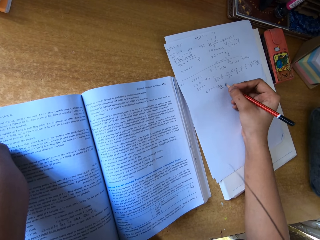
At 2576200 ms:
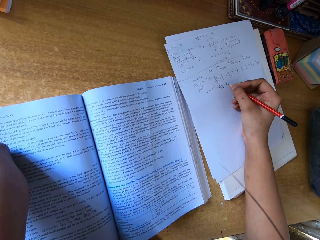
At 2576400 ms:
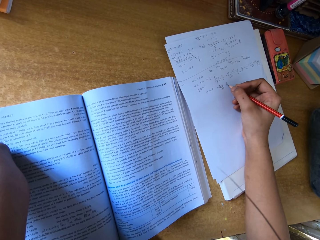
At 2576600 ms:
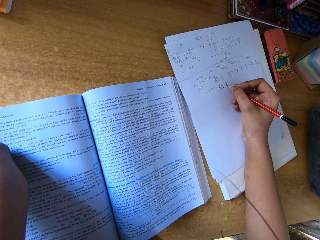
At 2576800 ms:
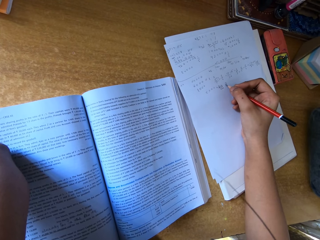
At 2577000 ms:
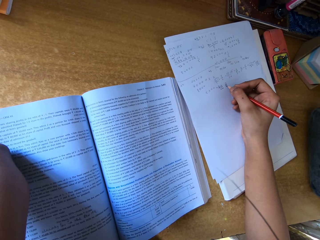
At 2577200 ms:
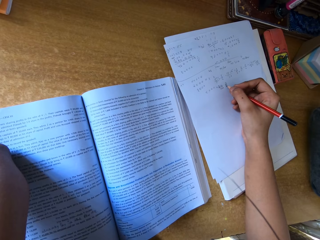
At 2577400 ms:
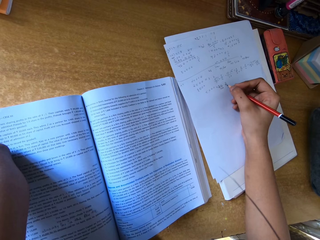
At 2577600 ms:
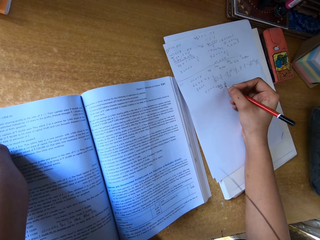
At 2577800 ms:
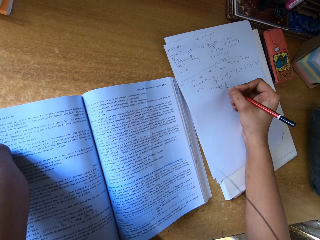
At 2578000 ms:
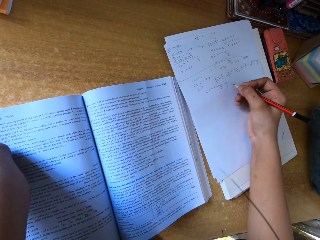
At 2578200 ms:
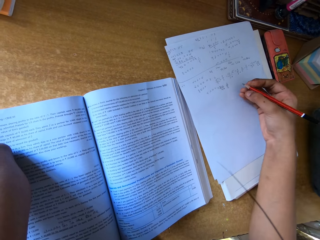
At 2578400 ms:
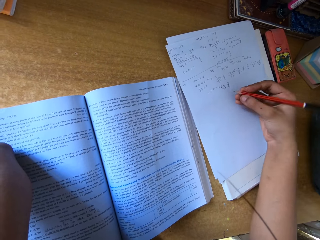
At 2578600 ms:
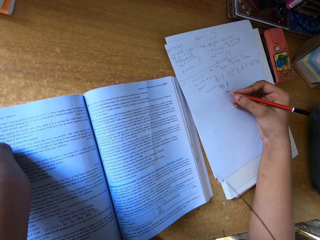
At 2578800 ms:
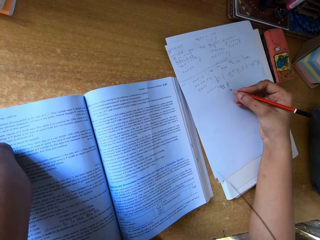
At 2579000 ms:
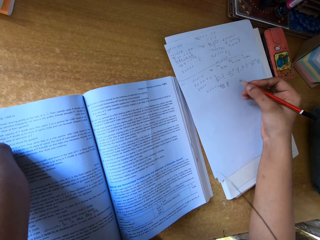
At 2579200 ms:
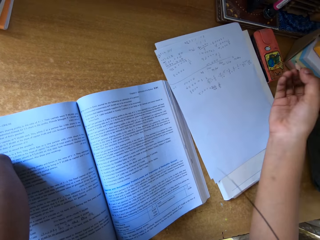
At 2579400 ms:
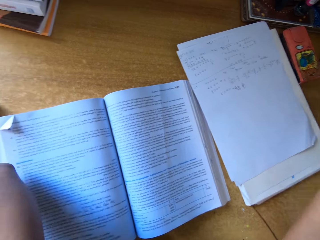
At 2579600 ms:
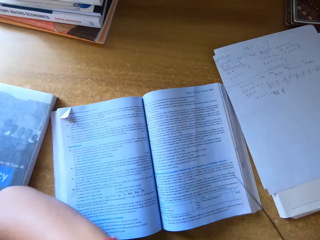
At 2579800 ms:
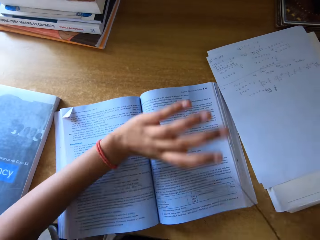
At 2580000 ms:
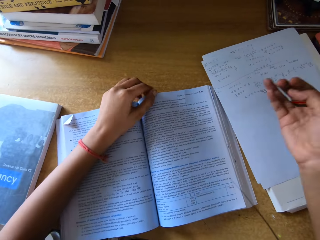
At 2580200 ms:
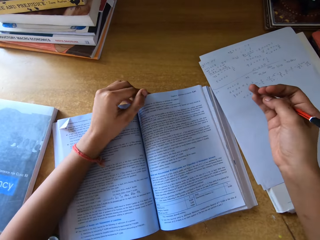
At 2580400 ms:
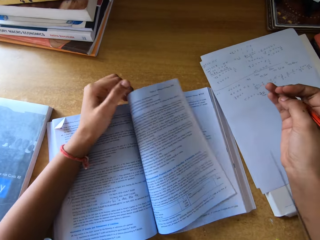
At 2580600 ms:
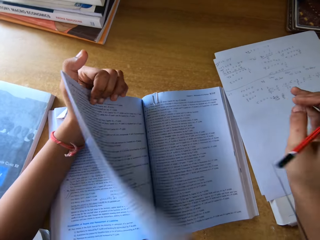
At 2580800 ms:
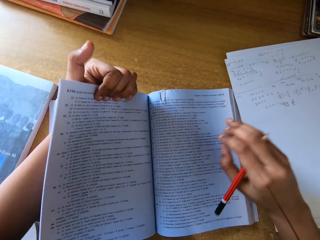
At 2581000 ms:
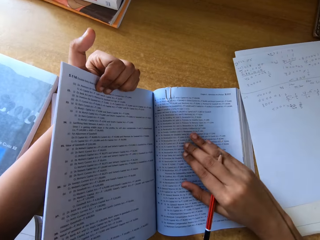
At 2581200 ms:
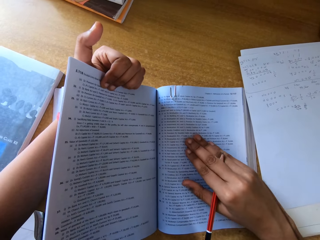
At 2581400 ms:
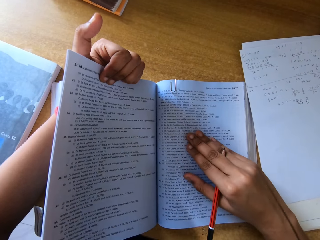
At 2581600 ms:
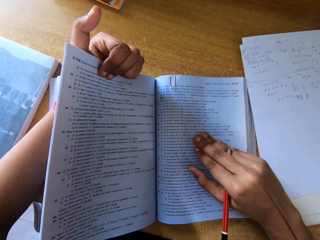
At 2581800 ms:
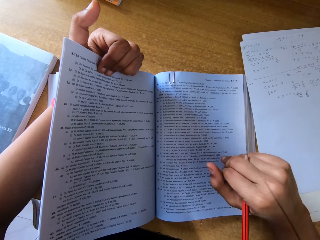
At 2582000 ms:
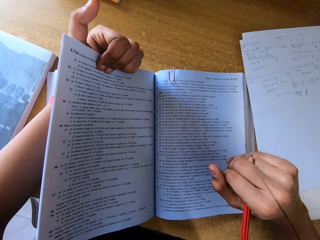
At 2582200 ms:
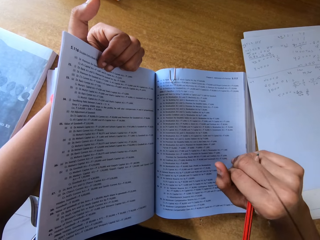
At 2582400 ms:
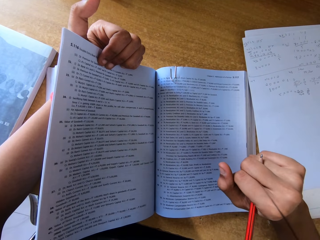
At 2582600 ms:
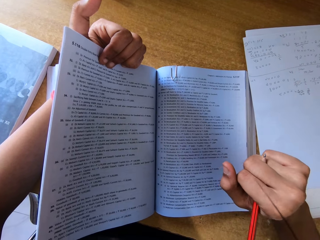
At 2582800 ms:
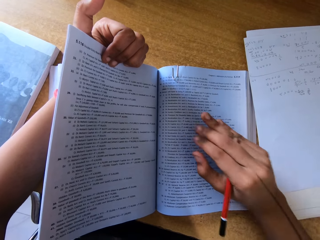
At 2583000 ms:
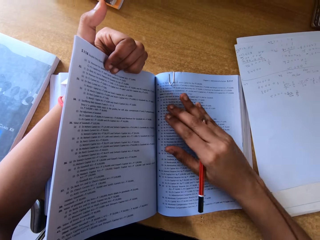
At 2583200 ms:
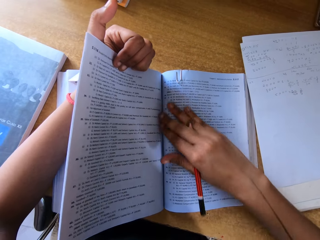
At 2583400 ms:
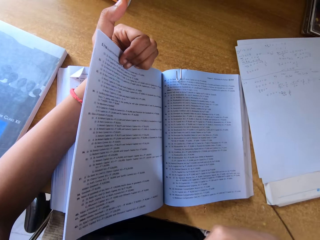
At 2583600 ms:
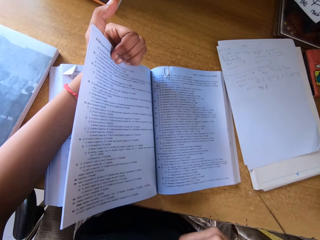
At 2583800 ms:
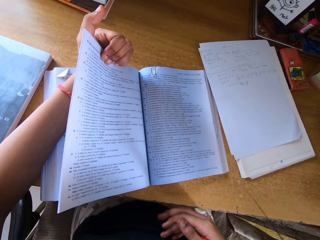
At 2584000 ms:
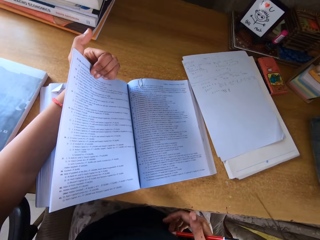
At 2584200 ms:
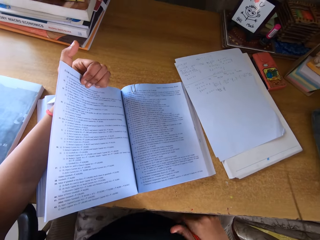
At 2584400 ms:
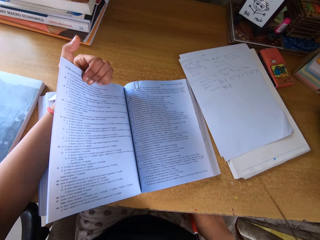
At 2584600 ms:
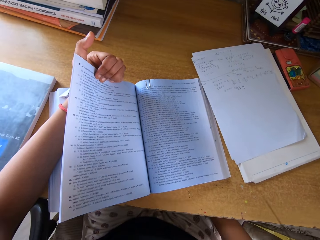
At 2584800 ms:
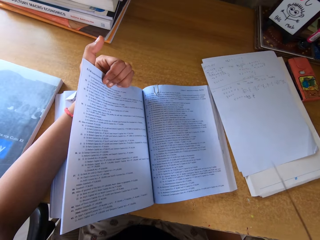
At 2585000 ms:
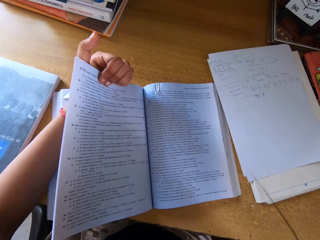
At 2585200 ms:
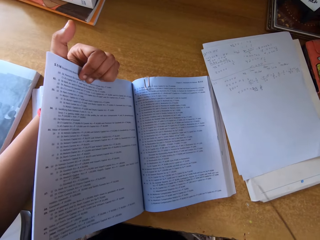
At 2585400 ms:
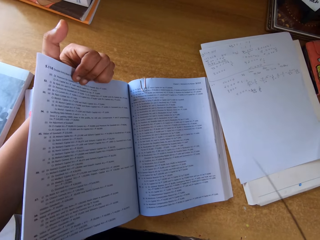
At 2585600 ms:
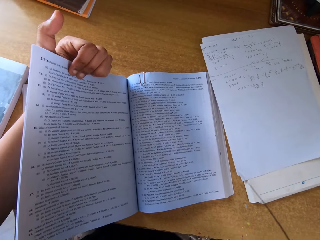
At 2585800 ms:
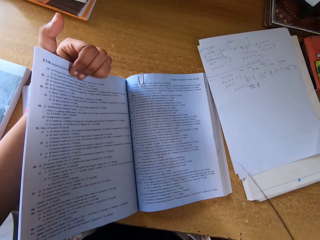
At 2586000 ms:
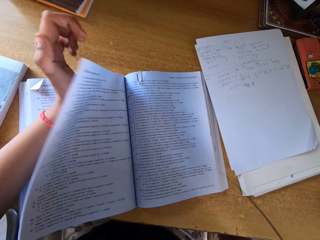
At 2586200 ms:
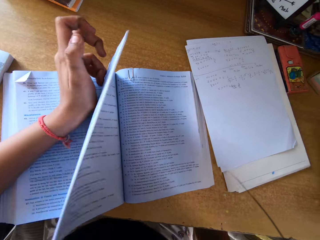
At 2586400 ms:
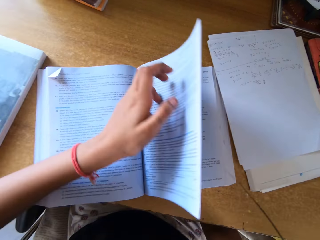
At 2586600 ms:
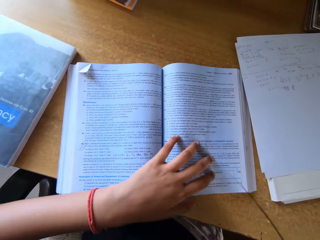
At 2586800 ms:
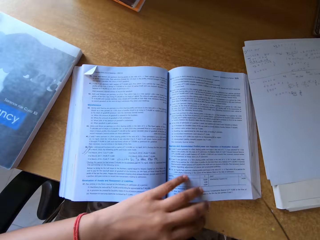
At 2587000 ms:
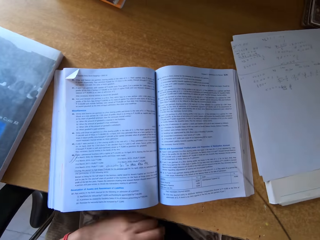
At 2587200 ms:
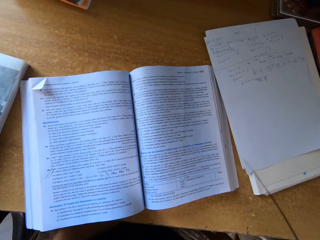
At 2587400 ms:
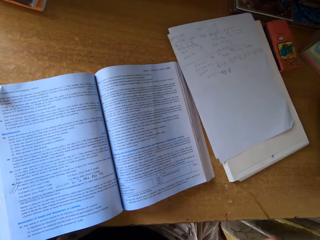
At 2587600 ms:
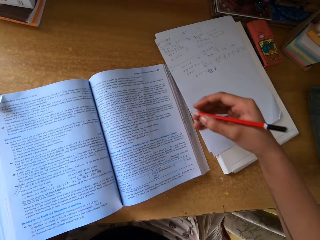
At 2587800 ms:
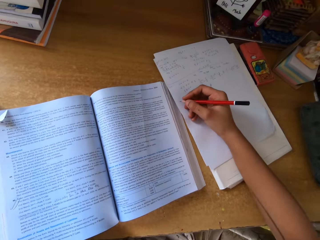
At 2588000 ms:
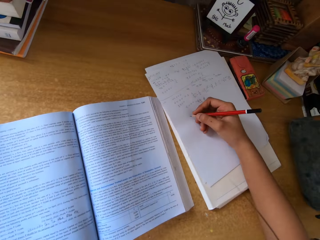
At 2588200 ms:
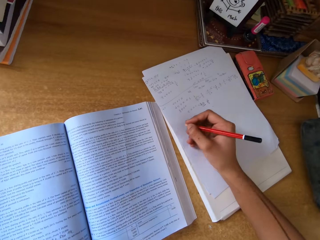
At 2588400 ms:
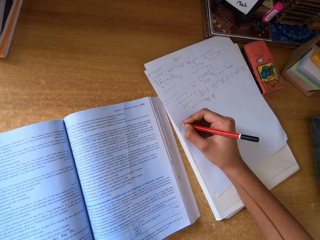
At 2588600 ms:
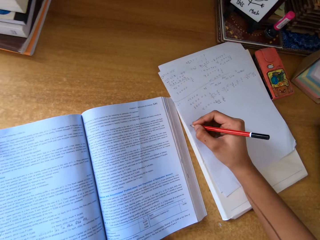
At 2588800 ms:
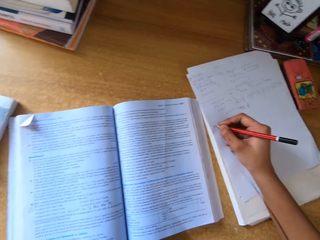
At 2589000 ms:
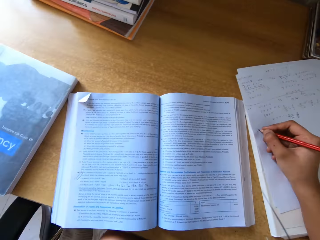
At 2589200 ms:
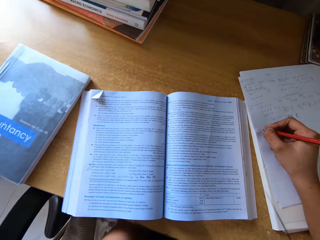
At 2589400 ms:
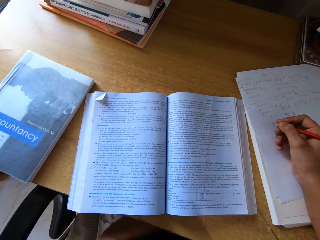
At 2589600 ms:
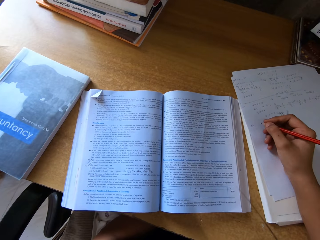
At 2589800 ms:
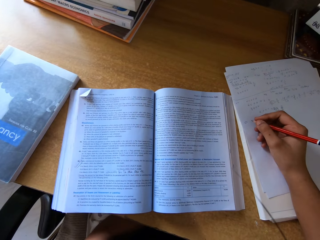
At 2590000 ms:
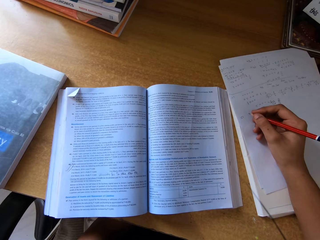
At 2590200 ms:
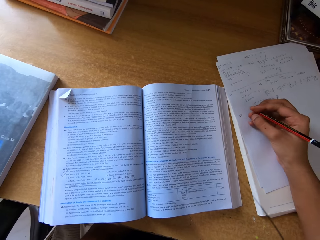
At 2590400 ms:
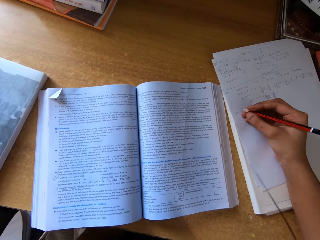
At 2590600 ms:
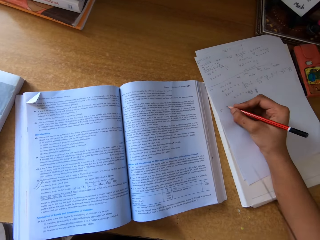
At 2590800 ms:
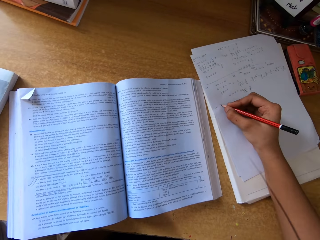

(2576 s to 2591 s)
The camera wearer opens a page on the text book. She places her right hand in the middle of the book. She withdraws her hand from the book. She peruses the text book. She places her right hand in the middle of the book. She straightens the text book. She withdraws her hand from the book. She puts her right hand under the table. She peruses the text book. She opens pages on the text book. She underlines a sentence with the pencil. She withdraws her left hand from the book. She writes with the pencil on the paper.

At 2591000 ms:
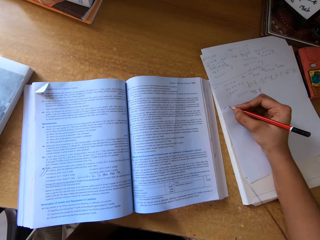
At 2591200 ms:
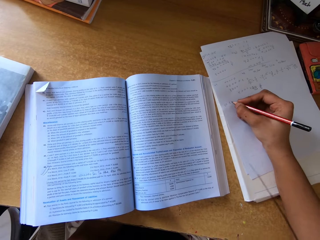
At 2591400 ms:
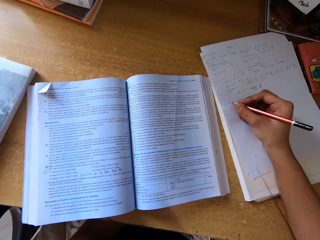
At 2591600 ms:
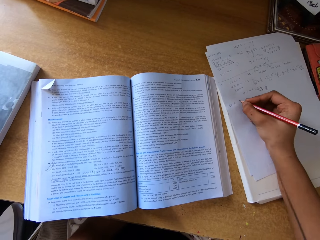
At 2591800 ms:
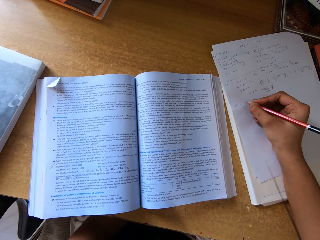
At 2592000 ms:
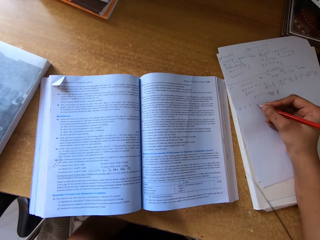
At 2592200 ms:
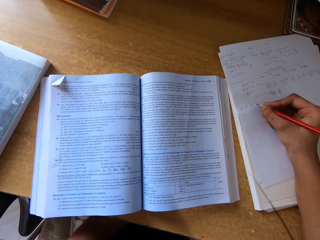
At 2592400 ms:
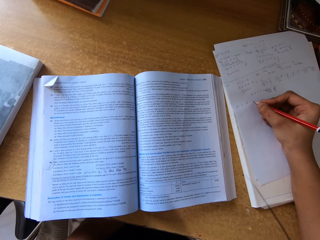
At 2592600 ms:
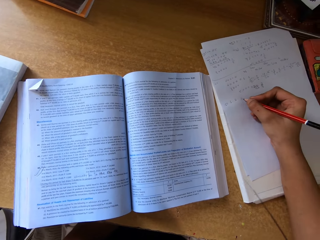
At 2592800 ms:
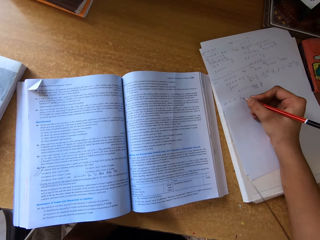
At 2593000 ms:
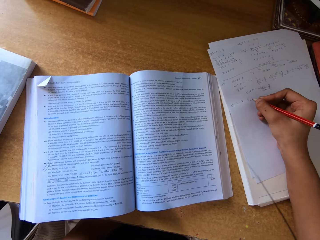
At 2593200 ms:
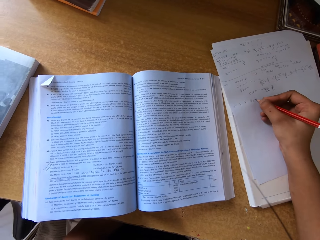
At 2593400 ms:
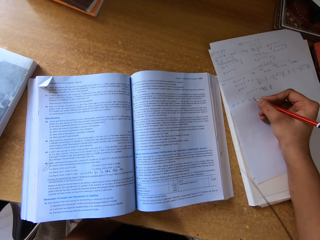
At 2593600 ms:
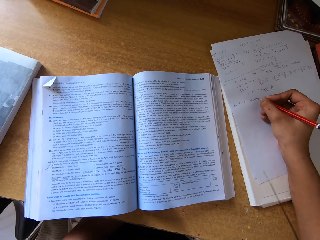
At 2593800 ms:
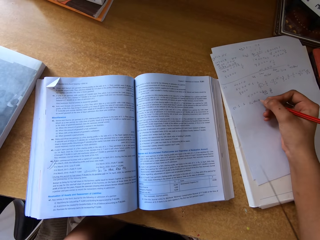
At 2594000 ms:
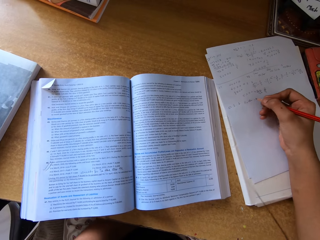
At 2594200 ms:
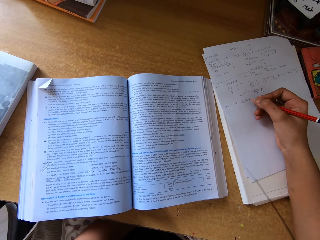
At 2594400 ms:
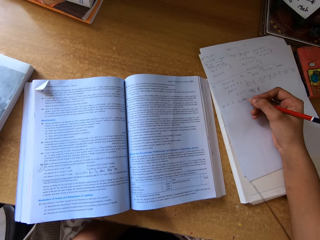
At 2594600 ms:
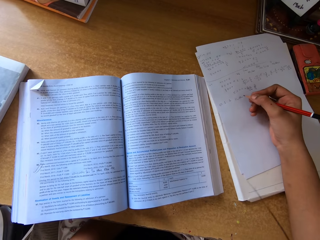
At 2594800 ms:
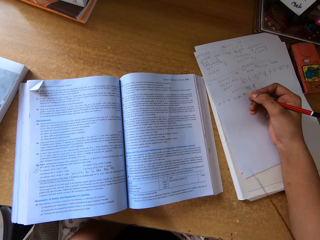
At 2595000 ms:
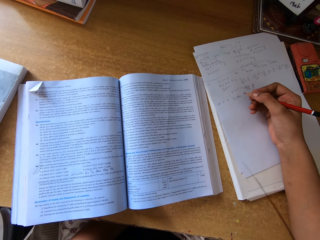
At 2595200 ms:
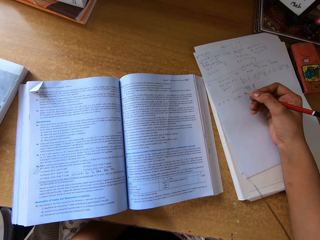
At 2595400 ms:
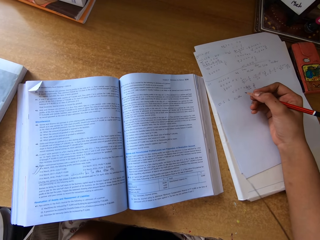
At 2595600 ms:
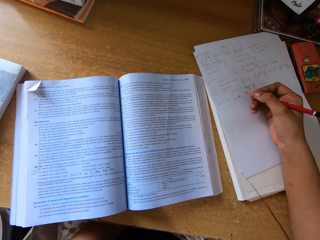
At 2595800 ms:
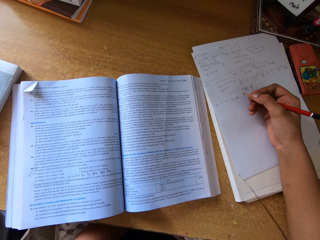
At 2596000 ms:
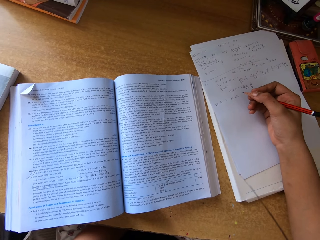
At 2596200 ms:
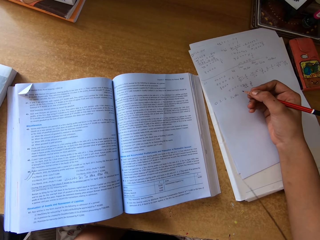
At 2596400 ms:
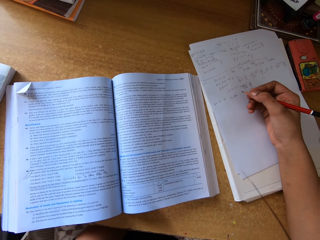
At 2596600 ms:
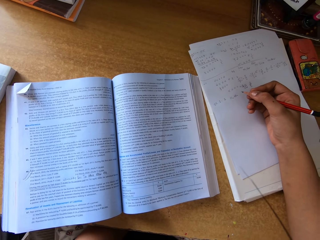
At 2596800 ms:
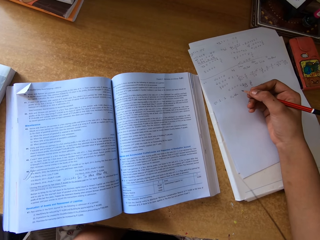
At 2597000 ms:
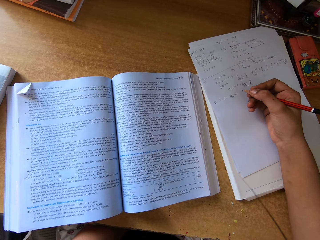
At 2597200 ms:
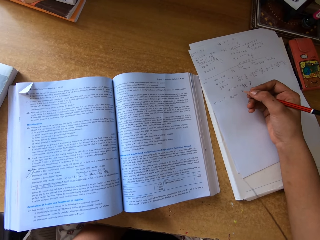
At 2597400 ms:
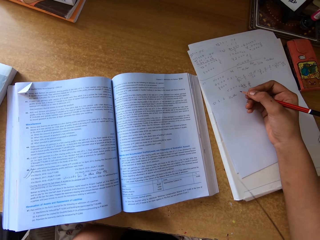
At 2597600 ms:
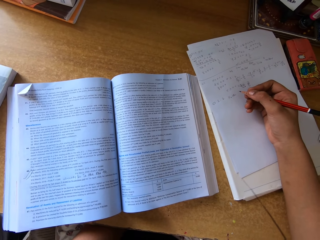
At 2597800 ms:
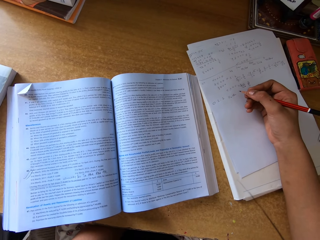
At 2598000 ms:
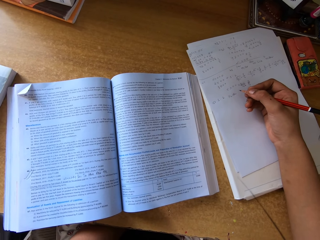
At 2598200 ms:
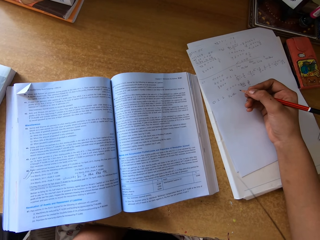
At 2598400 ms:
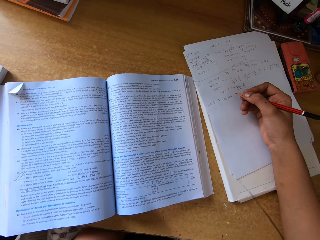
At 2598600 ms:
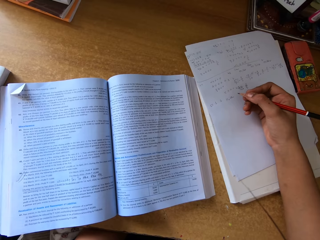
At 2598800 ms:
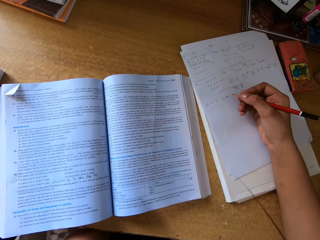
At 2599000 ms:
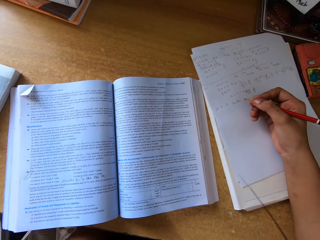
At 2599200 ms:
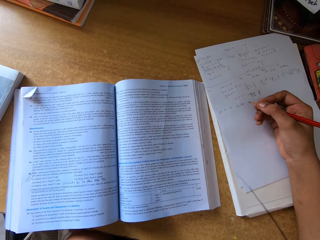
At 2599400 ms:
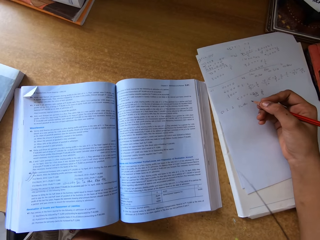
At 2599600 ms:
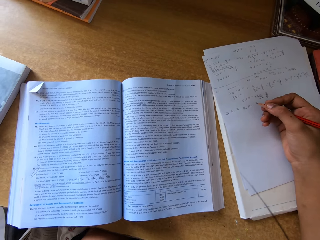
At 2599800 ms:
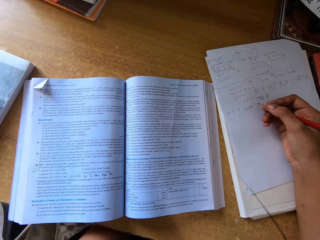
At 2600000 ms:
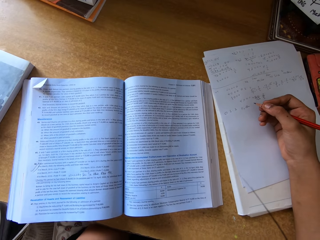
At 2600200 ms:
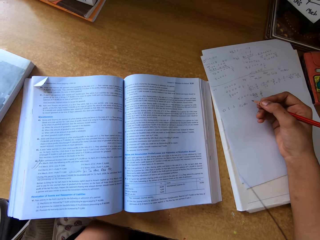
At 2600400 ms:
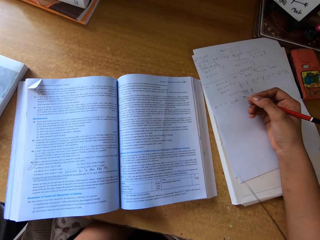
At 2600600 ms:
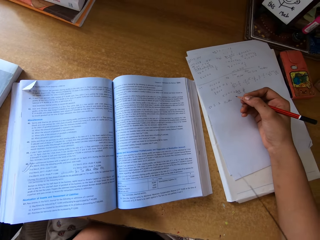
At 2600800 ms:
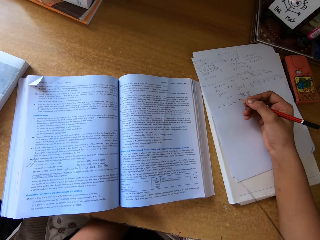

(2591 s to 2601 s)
The camera wearer writes on the paper. They peruse the text book.
